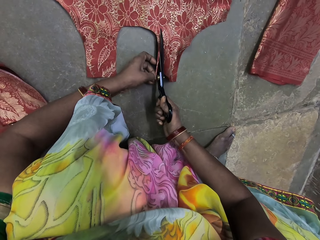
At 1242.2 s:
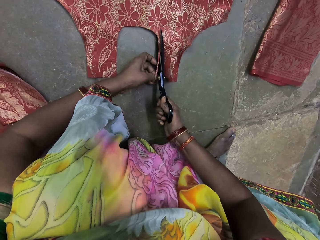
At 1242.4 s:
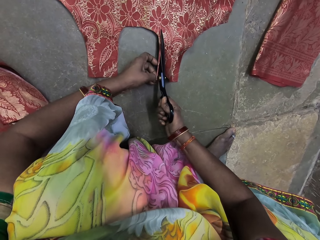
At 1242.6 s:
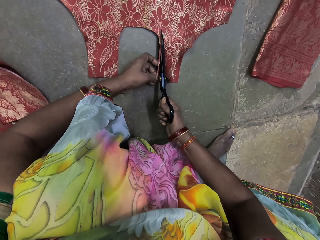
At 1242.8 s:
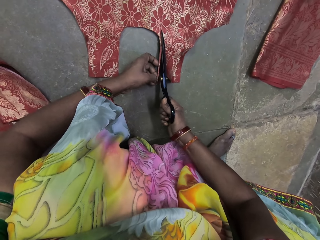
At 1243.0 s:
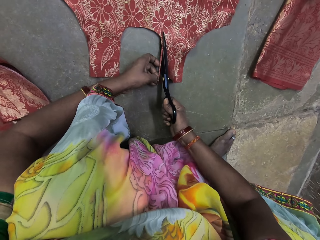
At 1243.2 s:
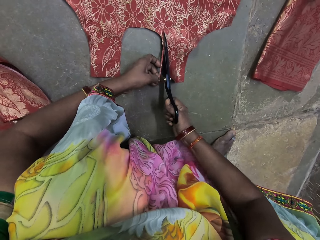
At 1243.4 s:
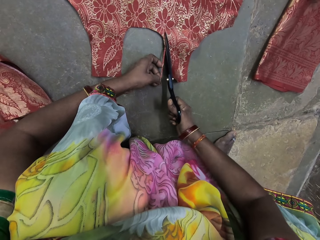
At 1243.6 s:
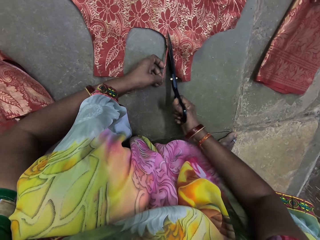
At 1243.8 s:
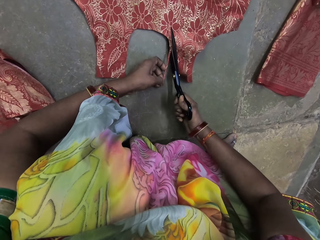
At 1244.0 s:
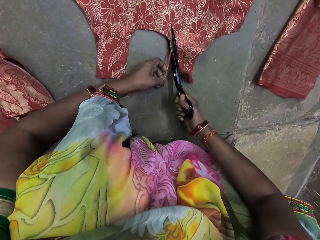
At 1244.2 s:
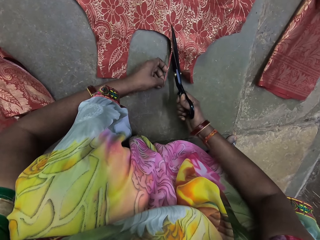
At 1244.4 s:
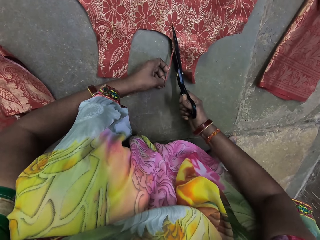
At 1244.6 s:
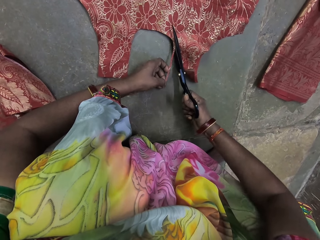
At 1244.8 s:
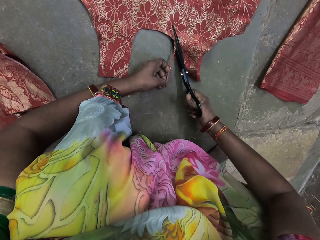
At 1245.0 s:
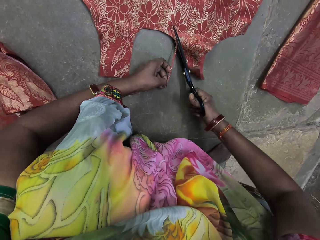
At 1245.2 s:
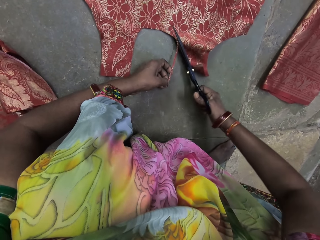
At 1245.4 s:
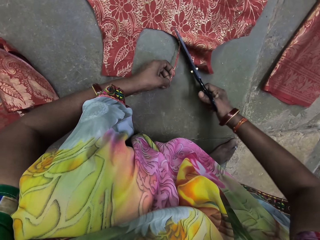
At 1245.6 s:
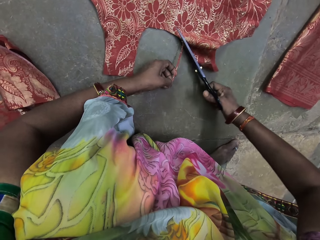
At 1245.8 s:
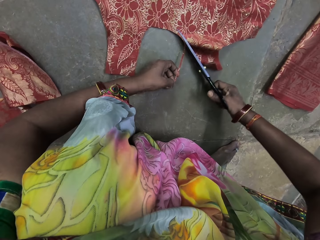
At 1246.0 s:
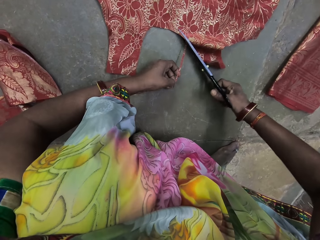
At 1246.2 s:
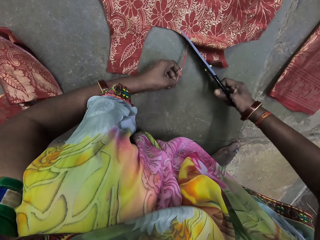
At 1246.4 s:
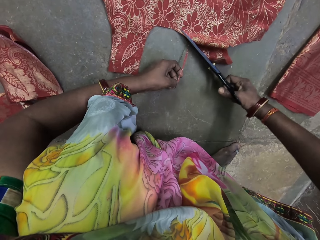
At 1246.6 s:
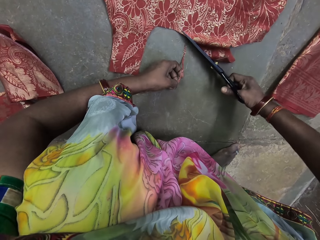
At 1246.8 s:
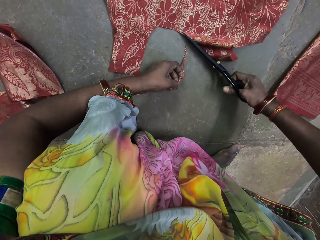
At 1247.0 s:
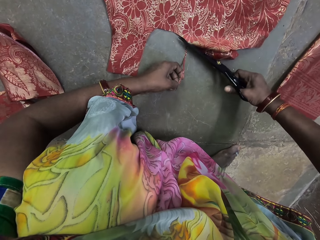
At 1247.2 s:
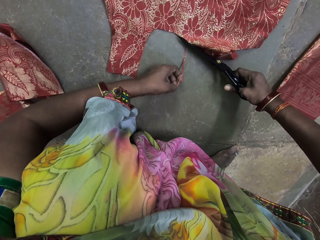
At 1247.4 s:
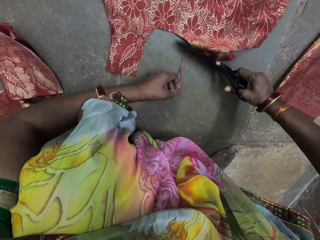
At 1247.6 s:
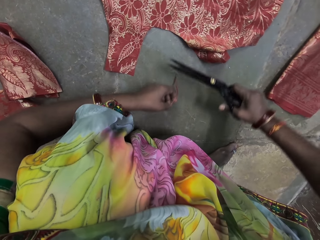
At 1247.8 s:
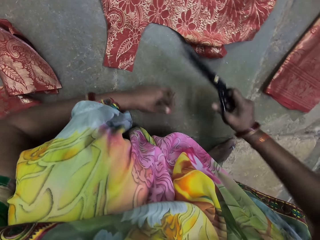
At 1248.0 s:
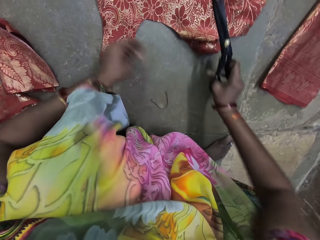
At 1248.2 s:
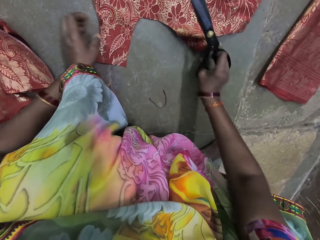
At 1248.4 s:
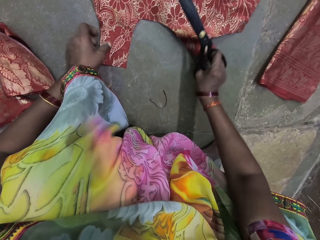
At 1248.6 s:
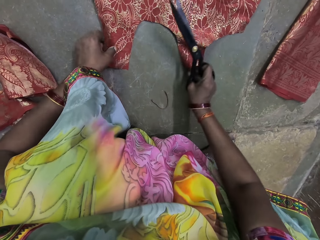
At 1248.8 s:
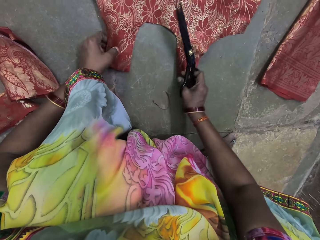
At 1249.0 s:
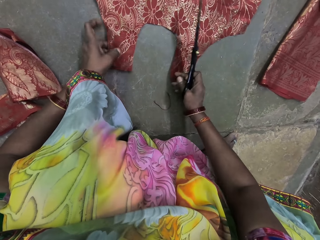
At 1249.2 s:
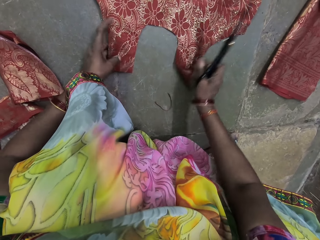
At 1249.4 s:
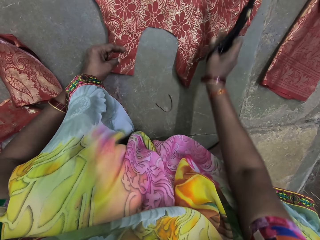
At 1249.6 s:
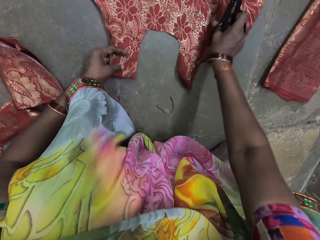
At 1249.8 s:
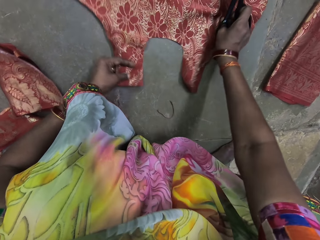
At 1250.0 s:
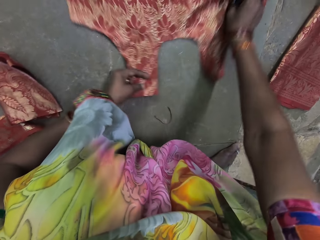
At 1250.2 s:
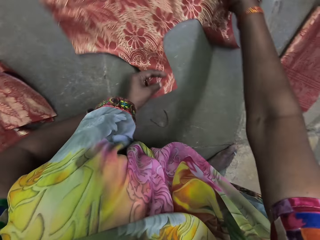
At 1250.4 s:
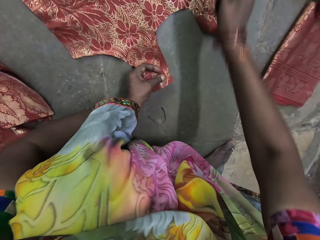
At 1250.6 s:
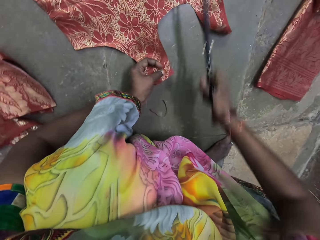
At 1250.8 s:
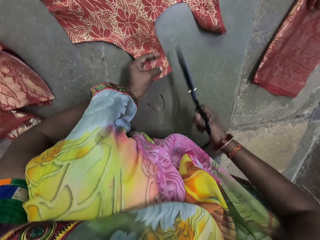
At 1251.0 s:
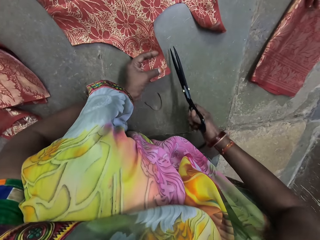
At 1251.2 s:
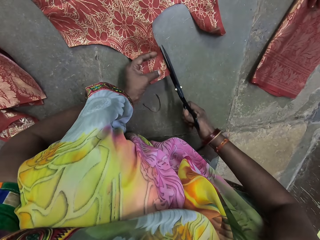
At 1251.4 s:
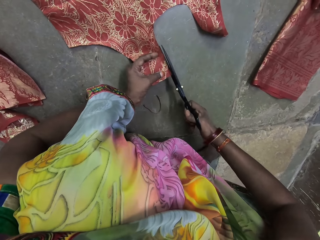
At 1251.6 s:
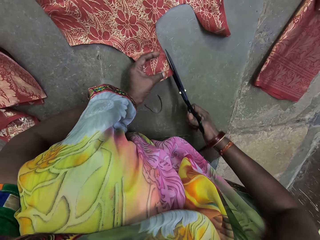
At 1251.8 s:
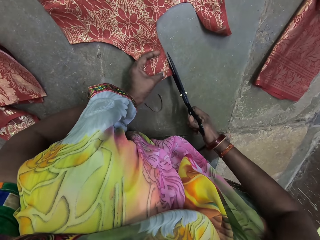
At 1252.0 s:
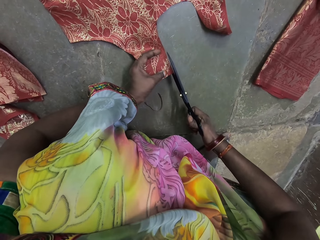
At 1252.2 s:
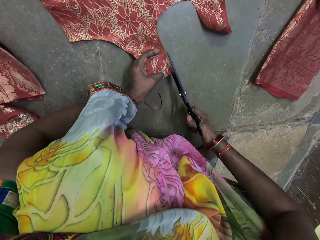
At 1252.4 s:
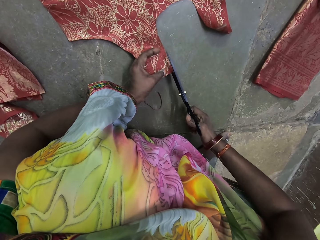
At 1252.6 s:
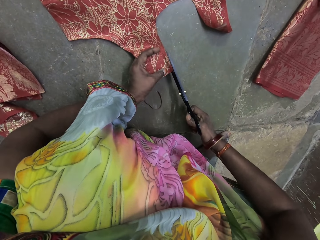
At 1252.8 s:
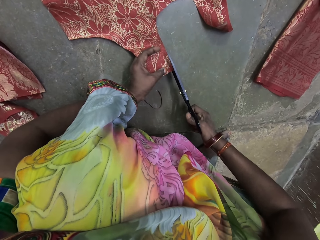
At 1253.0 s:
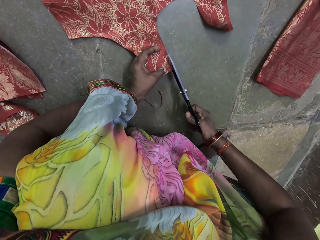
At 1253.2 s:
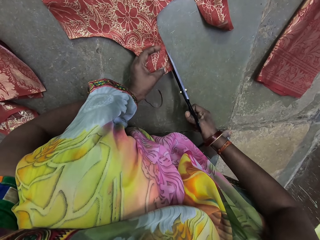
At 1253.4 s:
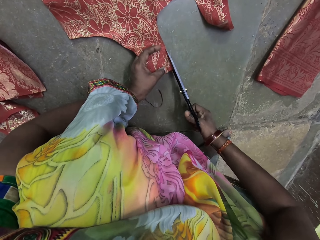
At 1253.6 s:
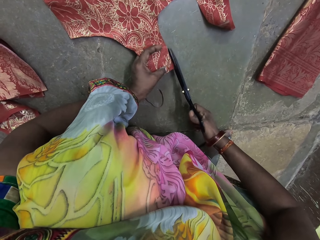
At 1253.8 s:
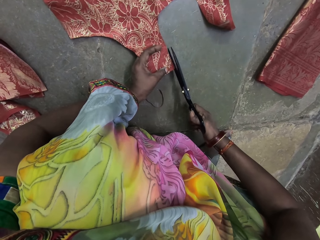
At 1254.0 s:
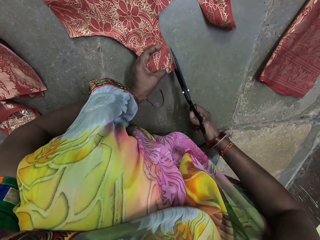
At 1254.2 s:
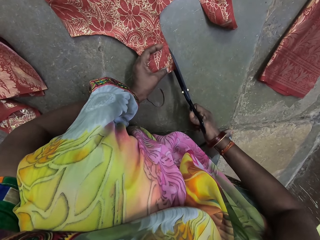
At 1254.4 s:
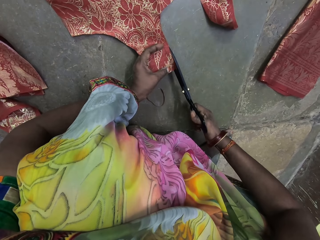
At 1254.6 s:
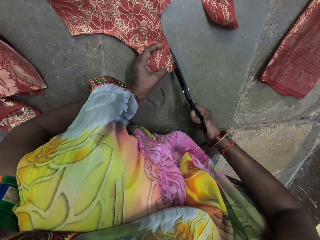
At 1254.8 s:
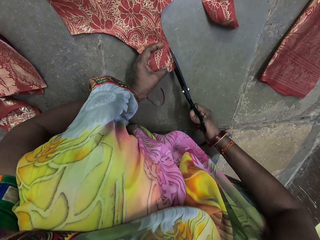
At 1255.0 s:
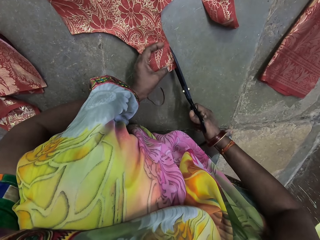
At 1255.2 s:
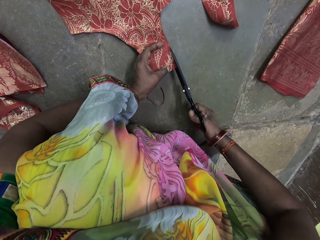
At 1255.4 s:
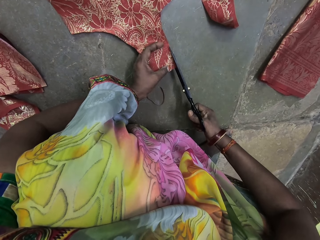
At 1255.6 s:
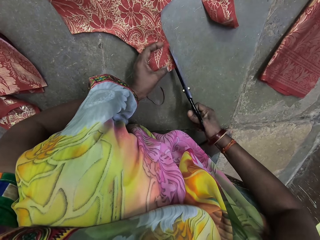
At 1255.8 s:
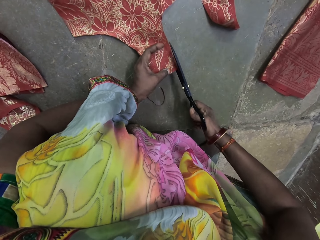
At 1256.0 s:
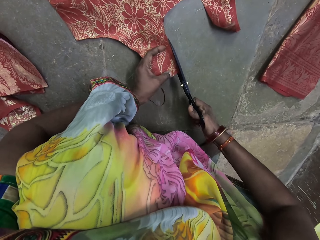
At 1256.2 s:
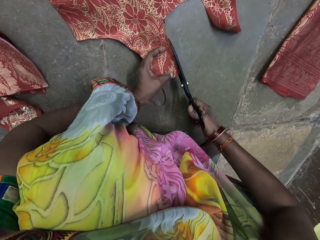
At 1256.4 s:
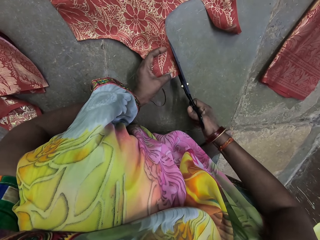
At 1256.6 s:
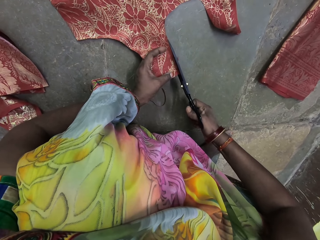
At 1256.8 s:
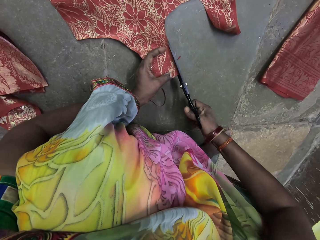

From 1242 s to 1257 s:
The camera wearer drops the piece of fabric on the floor with her left hand. She adjusts the fabric on the floor with her right hand. She holds the fabric on the floor with her left hand. She turns the fabric on the floor with her right hand. She cuts the fabric on the floor with the pair of scissors in her right hand. She cuts it again.

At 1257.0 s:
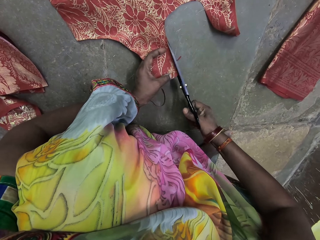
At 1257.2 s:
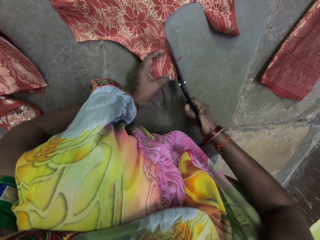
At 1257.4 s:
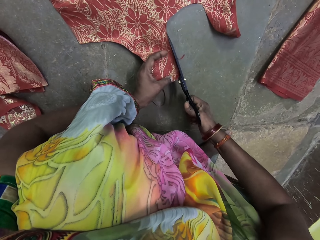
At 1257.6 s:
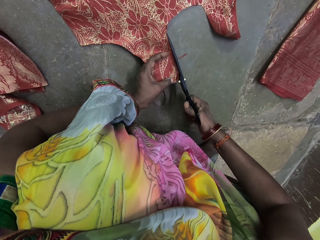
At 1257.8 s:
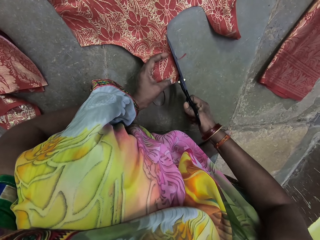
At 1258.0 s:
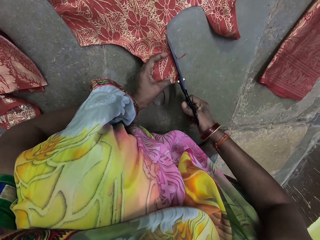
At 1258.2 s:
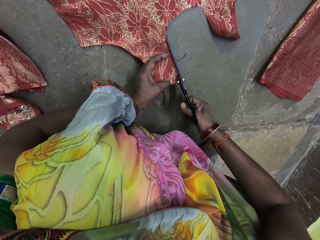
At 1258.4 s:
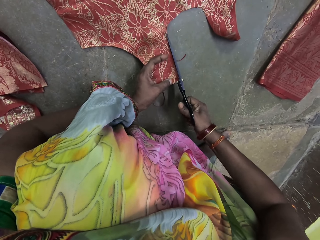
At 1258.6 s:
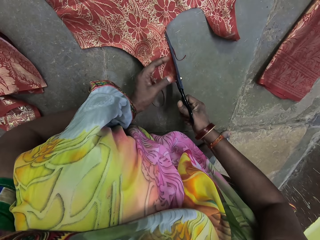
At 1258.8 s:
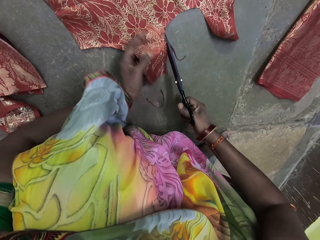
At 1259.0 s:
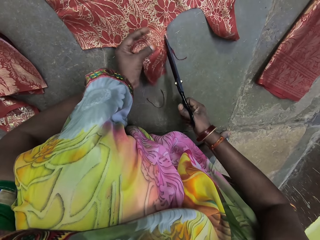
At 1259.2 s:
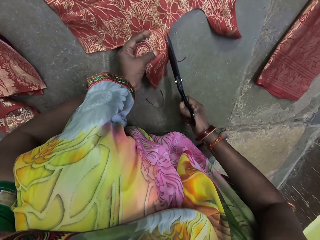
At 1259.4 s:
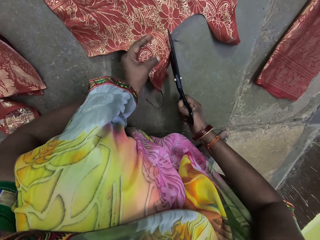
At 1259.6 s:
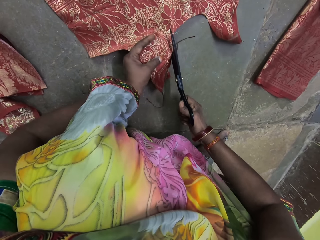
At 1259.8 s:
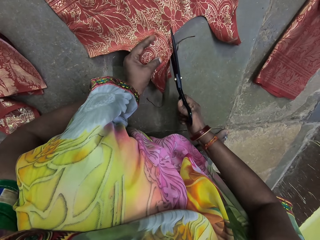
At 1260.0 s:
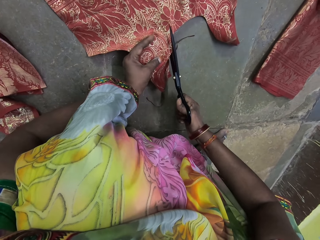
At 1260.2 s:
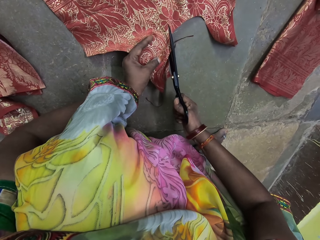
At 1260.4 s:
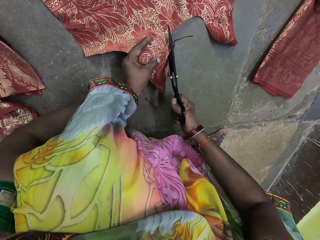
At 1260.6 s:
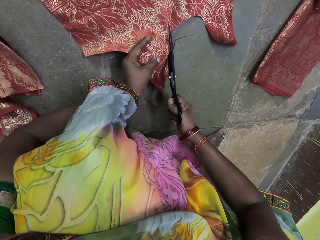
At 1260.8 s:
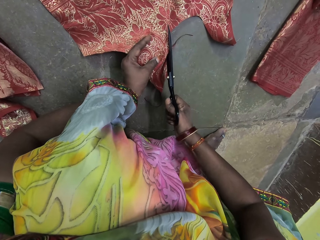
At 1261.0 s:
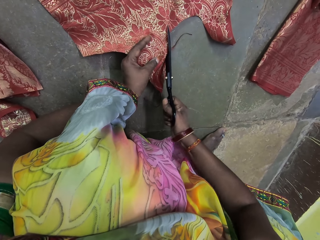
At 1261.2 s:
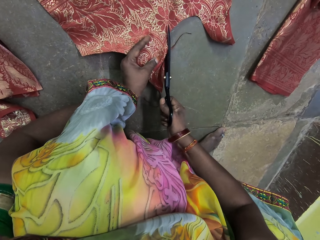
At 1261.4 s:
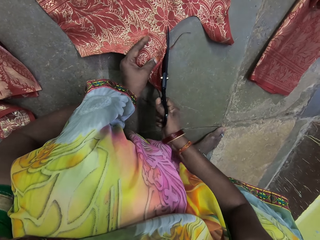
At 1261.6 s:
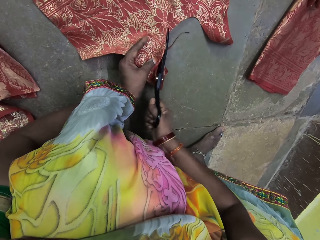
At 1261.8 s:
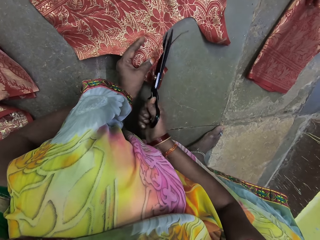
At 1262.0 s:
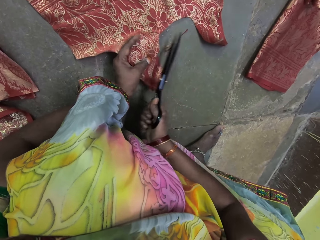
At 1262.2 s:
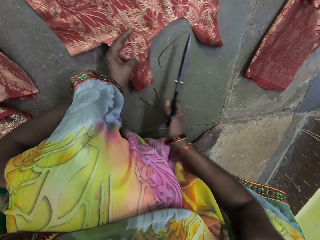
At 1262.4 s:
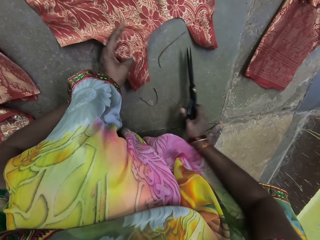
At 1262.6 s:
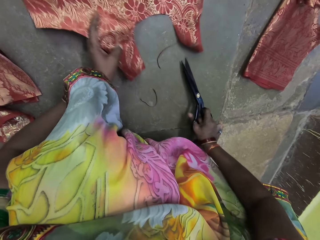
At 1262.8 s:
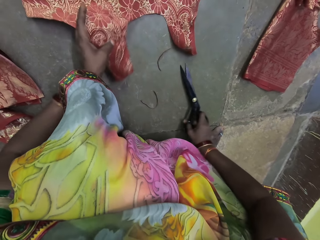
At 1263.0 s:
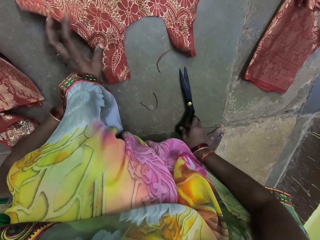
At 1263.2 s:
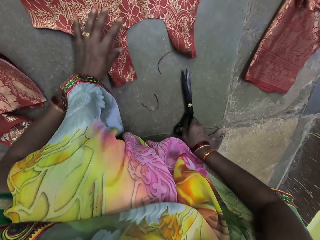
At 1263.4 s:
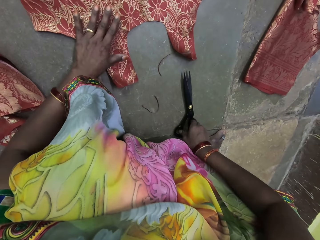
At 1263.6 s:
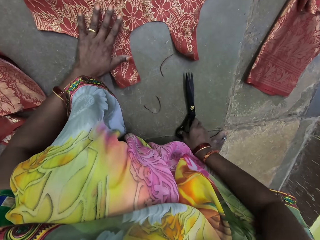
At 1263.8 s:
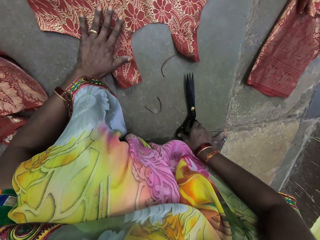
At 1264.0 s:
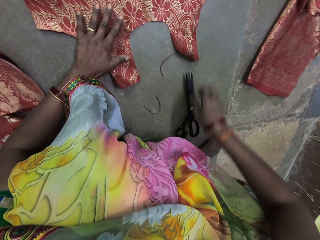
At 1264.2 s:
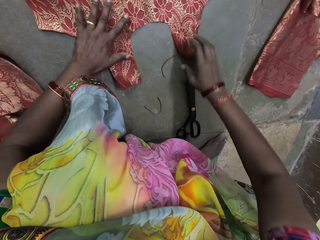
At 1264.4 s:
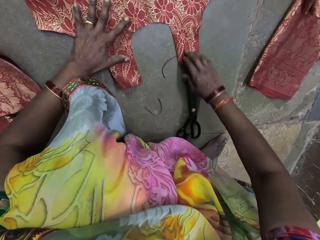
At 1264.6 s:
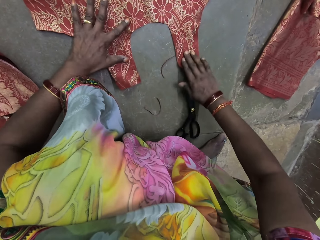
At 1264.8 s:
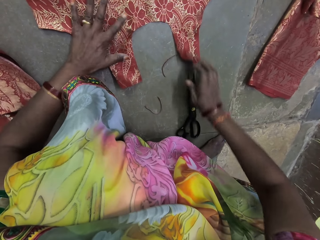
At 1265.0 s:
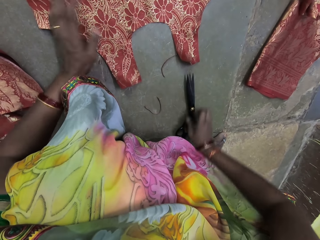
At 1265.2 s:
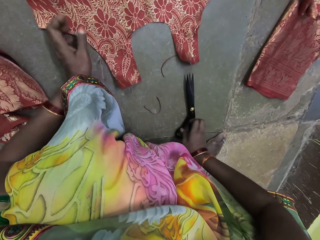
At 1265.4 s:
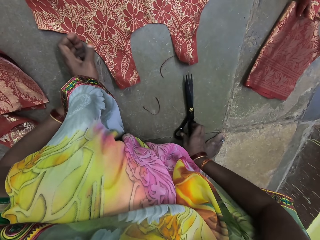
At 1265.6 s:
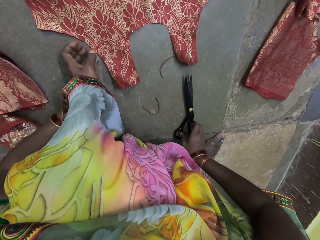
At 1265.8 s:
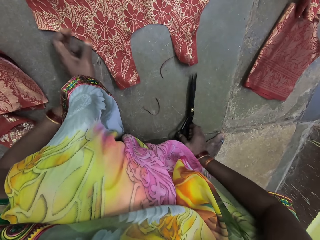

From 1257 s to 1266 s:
The camera wearer removes her left hand from the fabric on the floor. She places the pair of scissors on the floor with her right hand. She places her left hand on the fabric on the floor. She drops a cloth. She places her right hand on the fabric on the floor.
